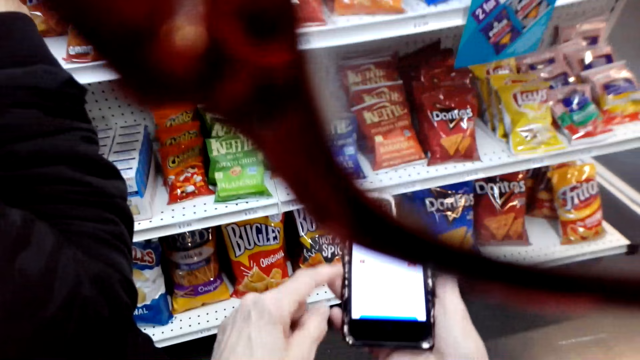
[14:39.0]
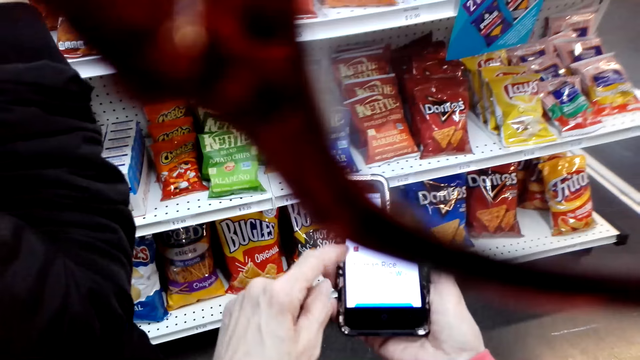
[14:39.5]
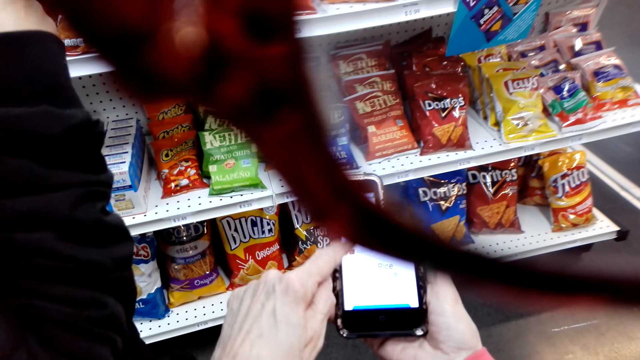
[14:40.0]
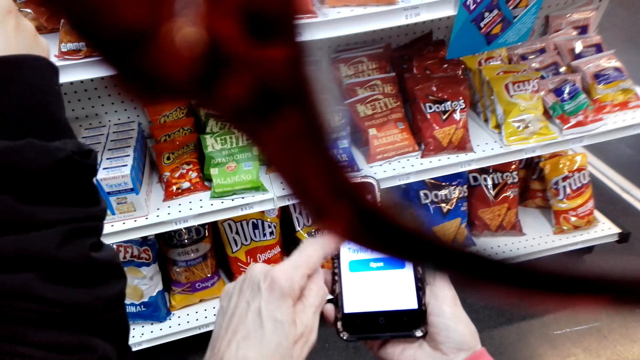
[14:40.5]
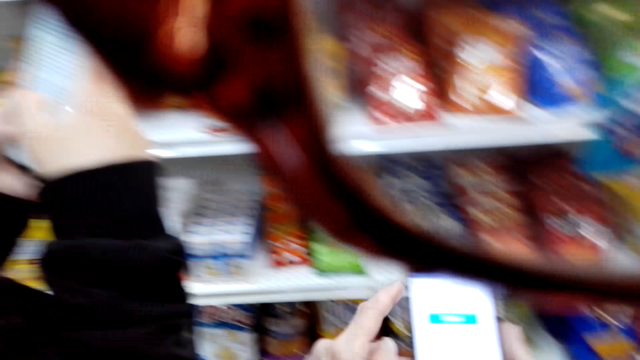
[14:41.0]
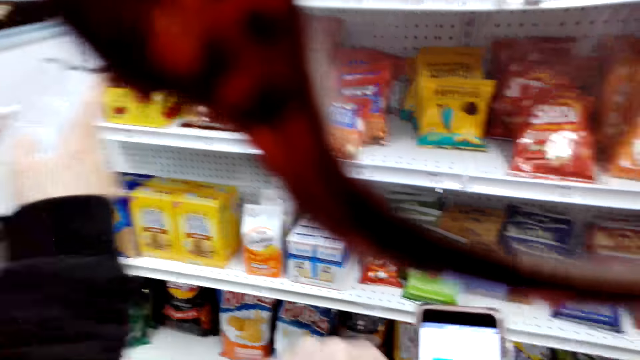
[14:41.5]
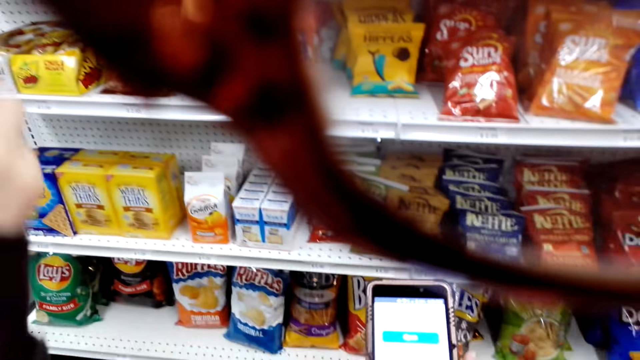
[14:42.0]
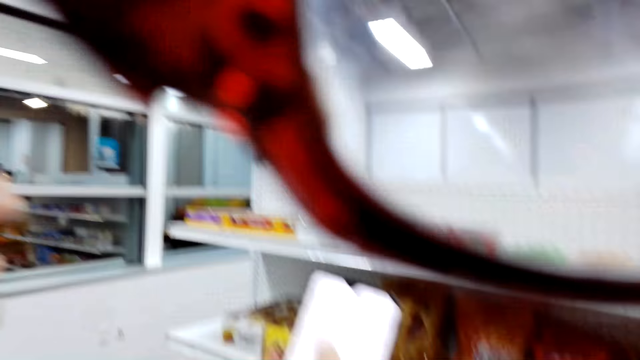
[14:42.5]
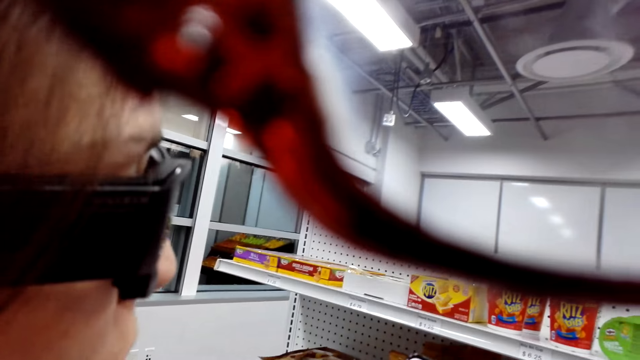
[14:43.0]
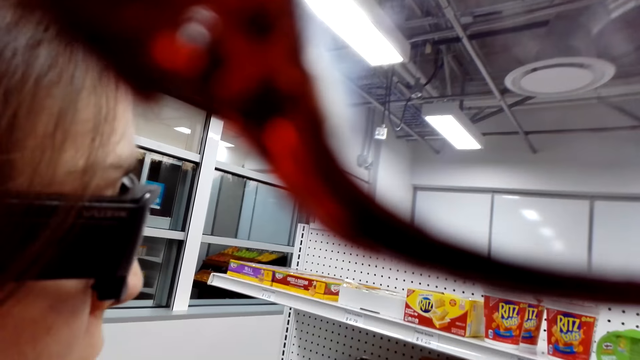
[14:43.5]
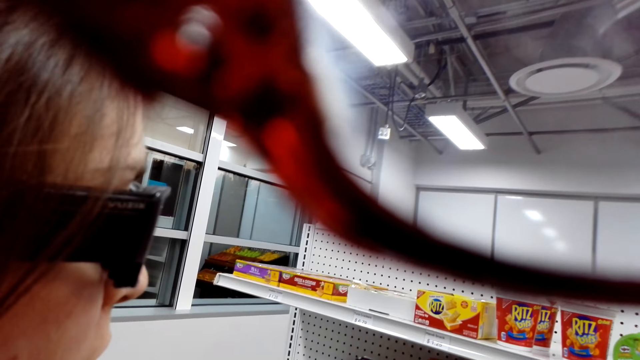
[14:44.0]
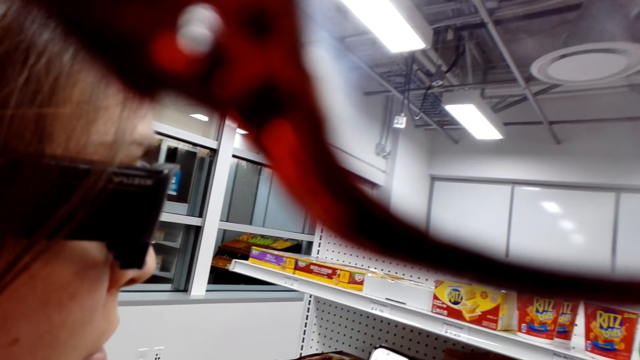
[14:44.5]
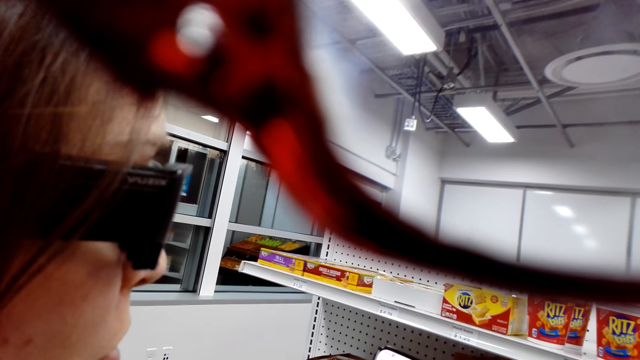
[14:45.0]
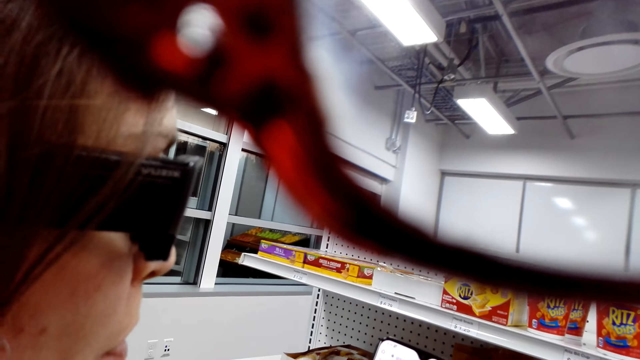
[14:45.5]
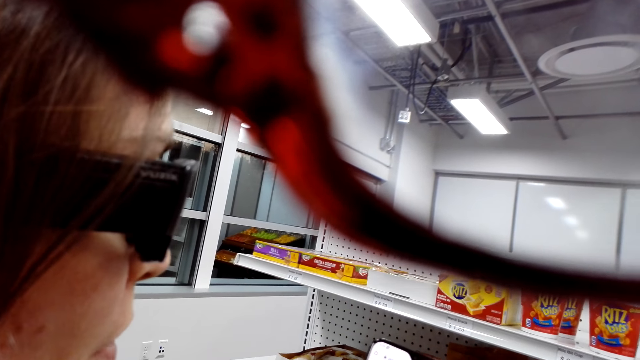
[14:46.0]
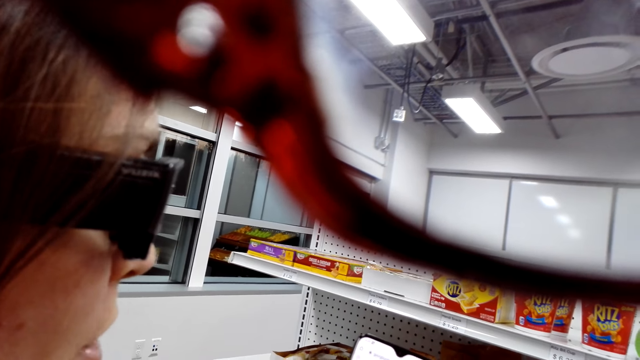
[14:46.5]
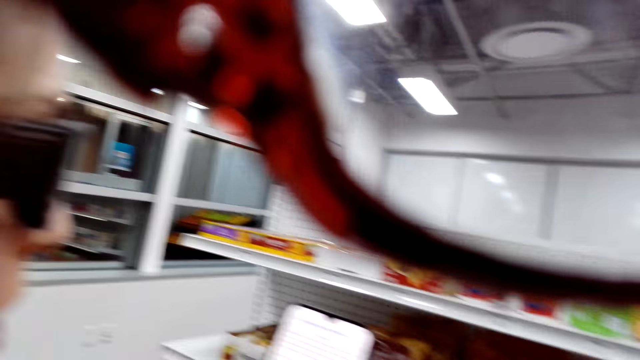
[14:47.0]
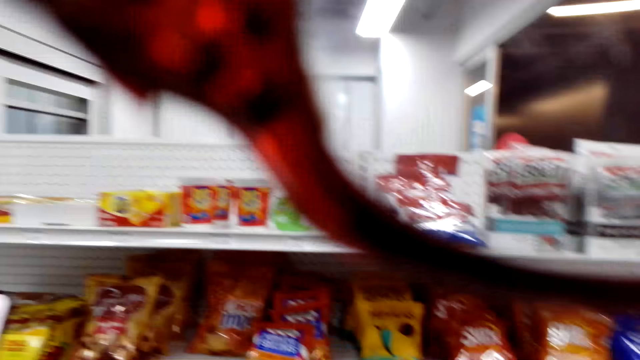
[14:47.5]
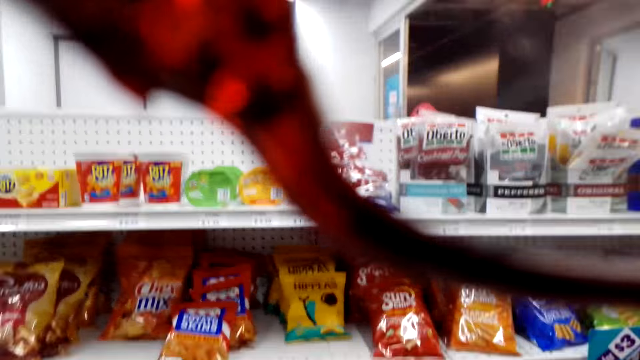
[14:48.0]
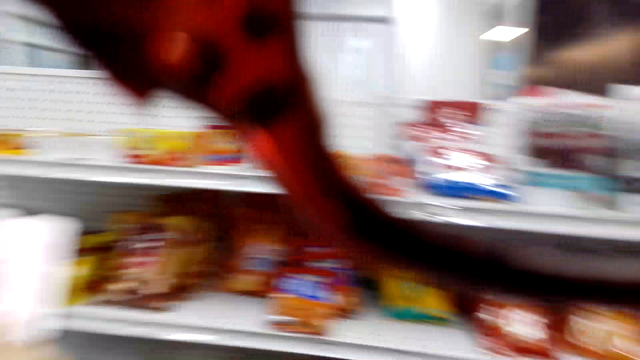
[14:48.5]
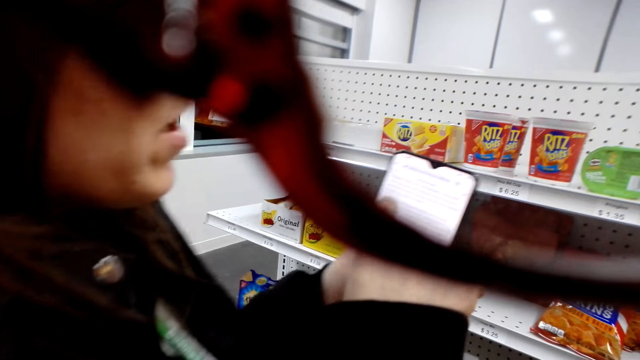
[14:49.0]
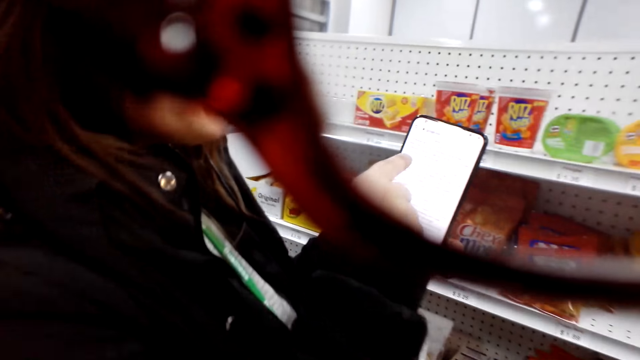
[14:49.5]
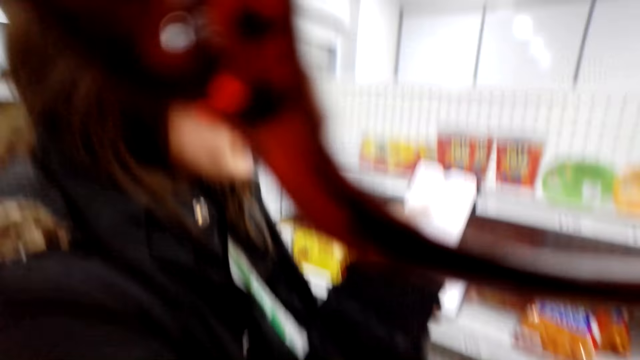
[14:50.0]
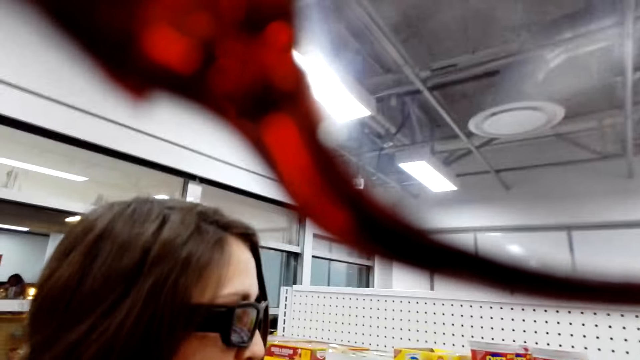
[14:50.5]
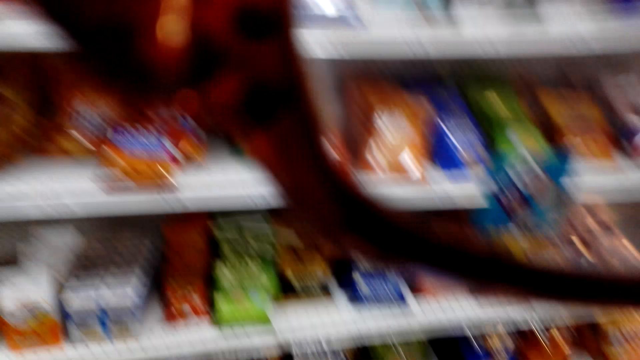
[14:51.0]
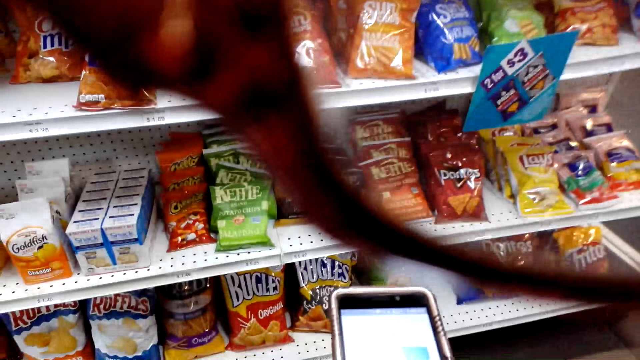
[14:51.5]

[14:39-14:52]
A woman reads a text to the camera wearer. The woman scrolls through her phone.

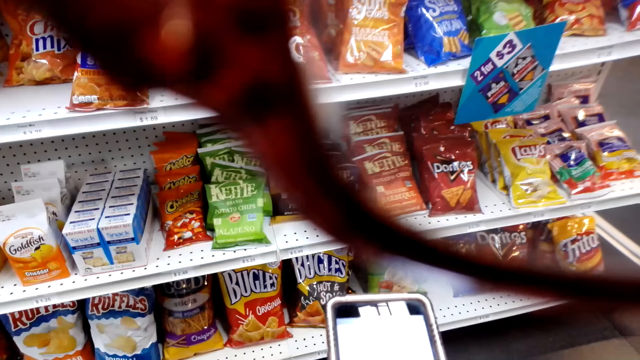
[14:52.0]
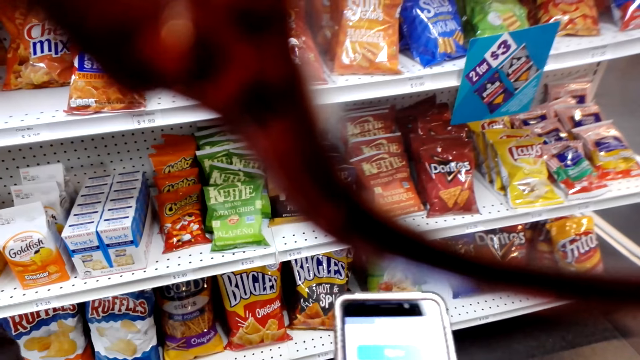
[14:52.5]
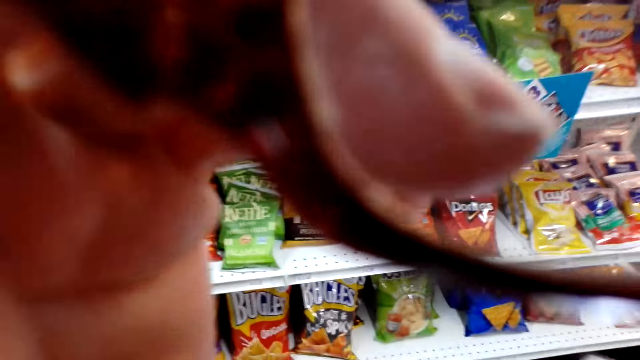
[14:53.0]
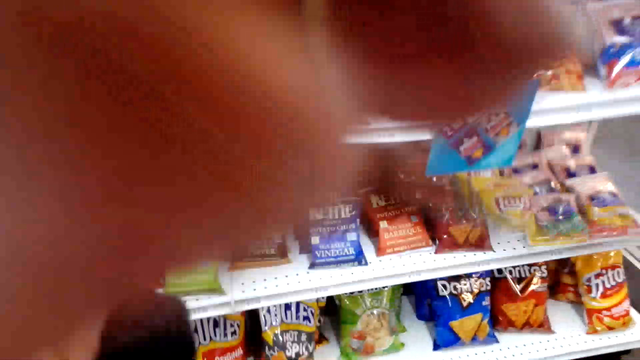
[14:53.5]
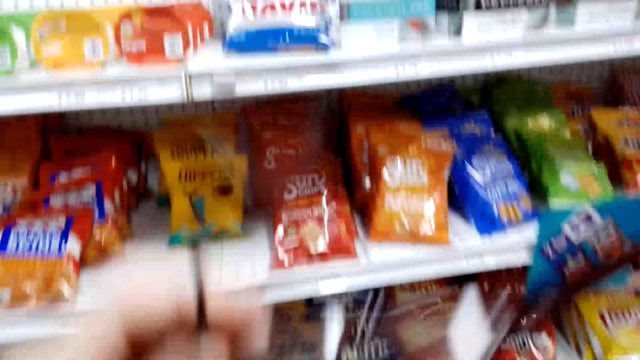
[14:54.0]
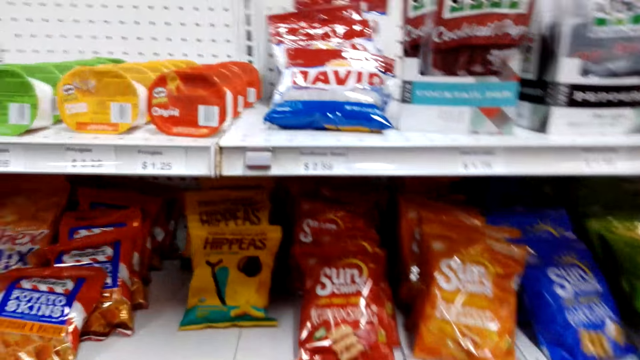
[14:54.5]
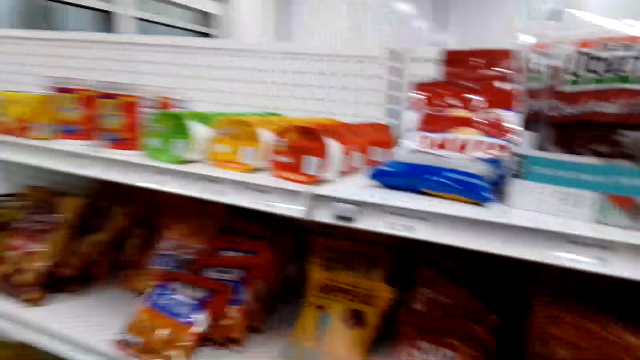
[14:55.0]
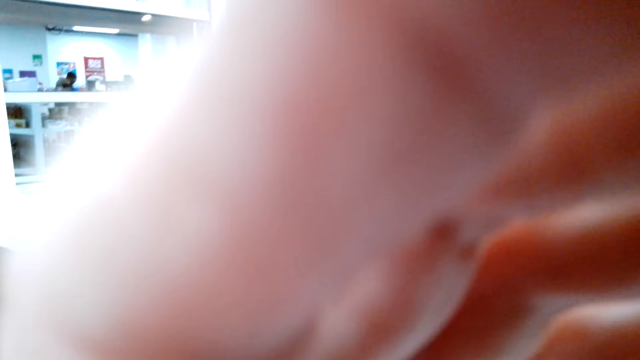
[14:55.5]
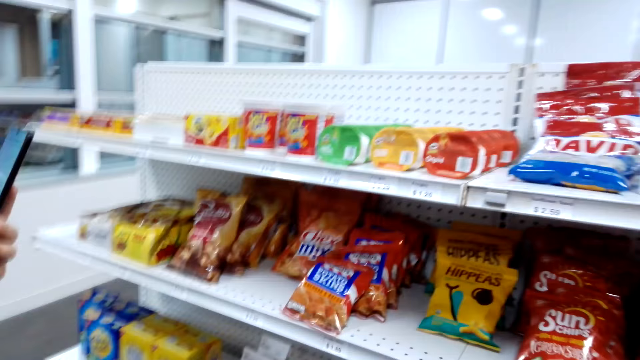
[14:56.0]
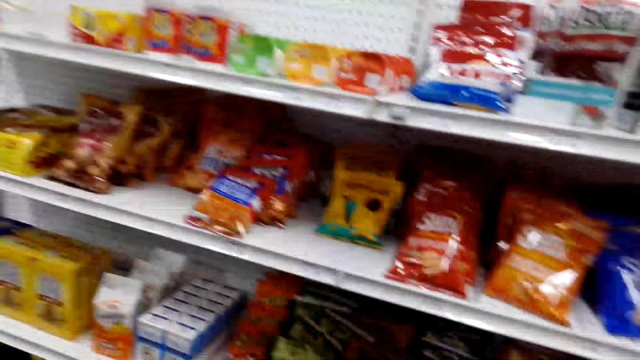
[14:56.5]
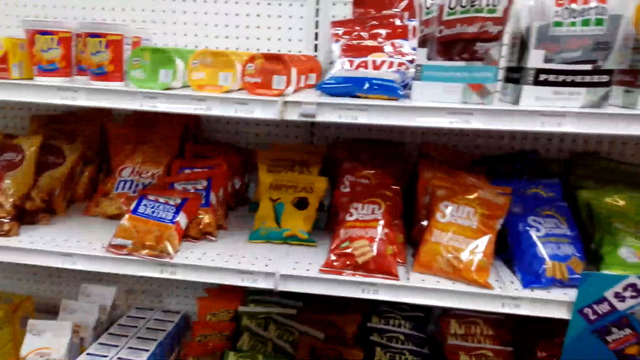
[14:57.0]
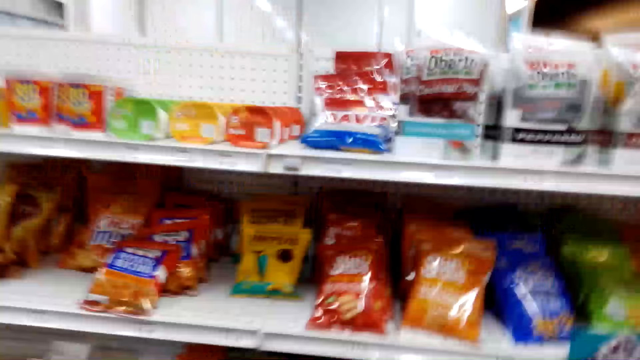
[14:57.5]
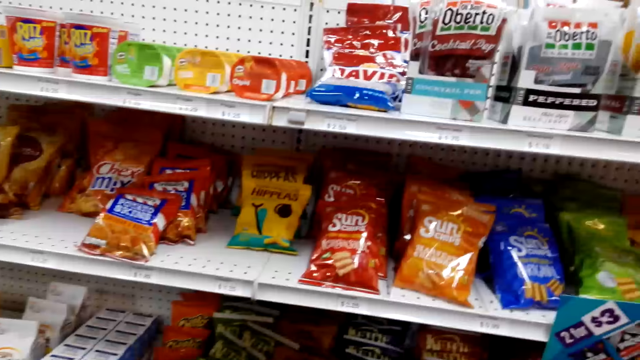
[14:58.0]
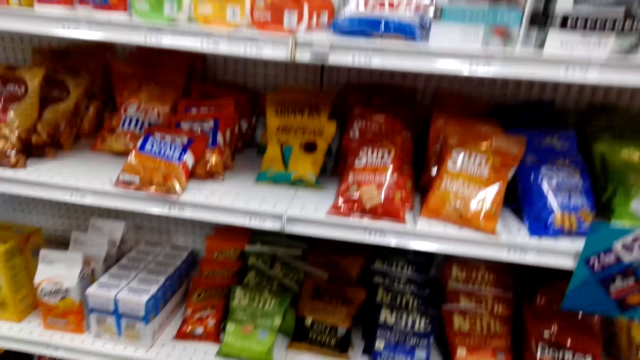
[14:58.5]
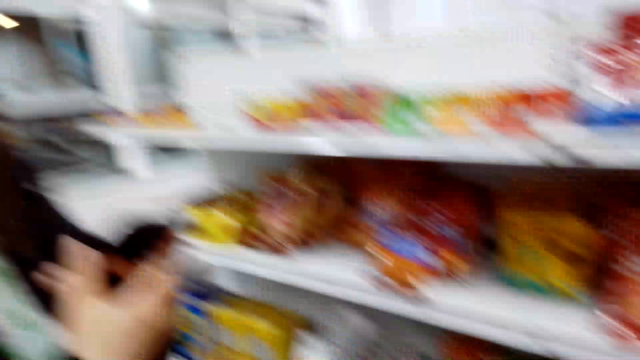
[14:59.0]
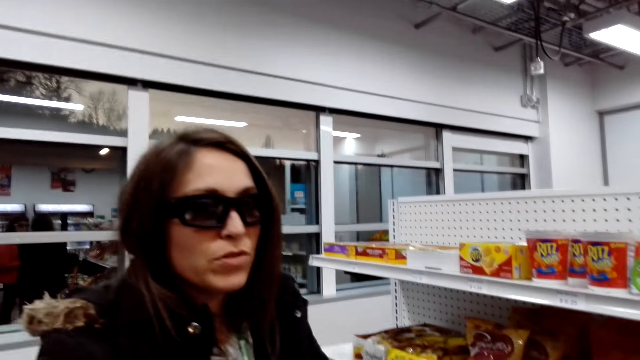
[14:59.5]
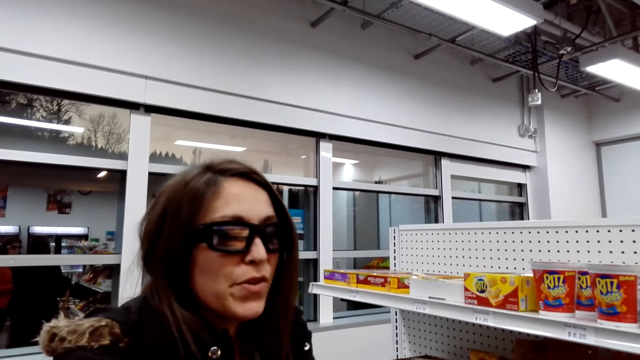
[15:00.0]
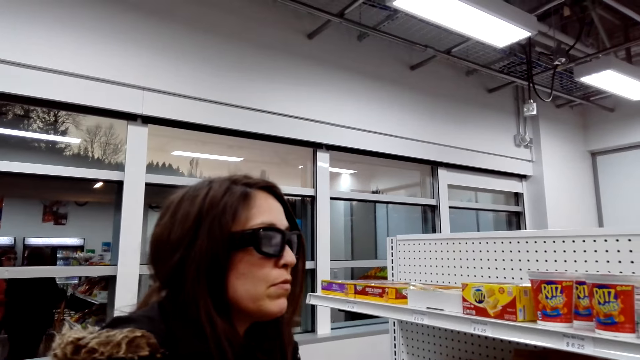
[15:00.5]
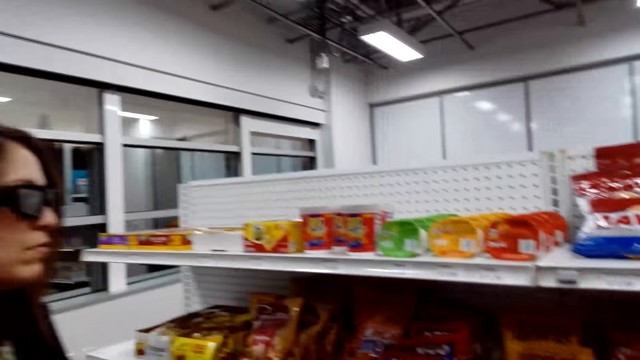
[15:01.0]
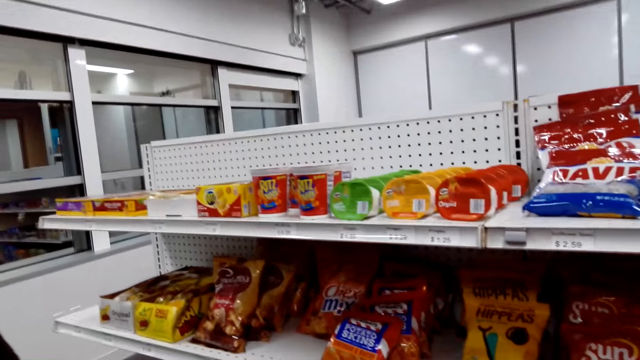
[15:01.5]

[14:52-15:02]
The camera wearer removes the glasses. She adjusts her camera. Someone talks in the store.
